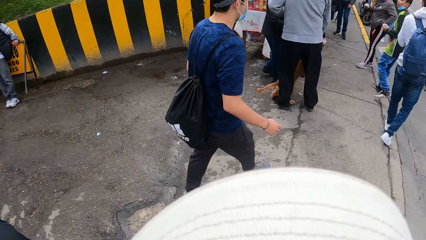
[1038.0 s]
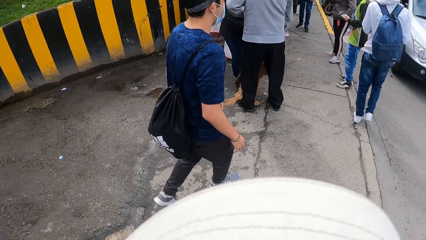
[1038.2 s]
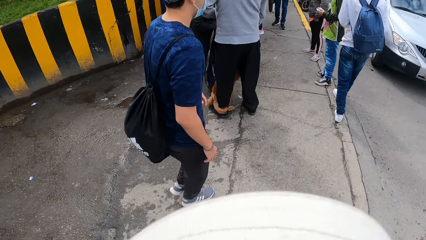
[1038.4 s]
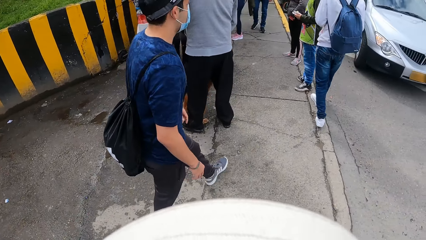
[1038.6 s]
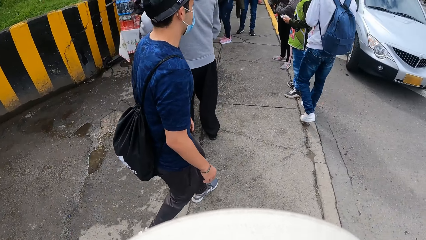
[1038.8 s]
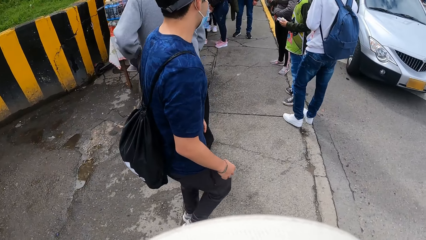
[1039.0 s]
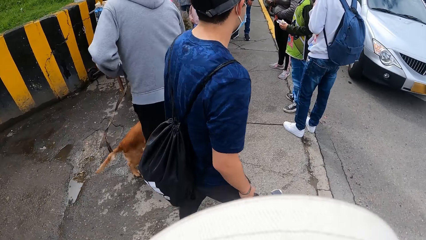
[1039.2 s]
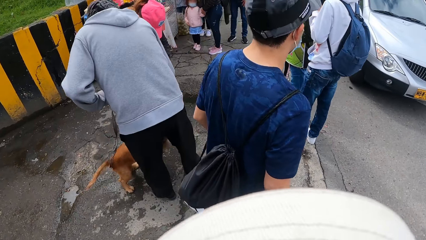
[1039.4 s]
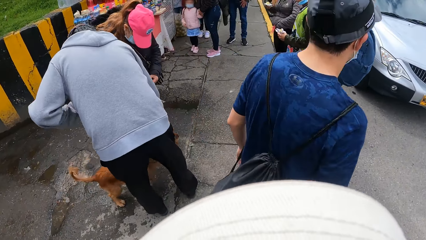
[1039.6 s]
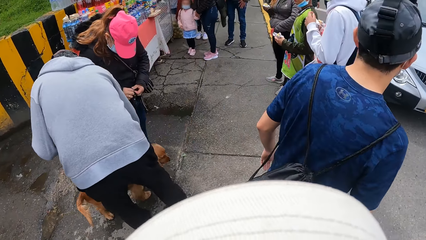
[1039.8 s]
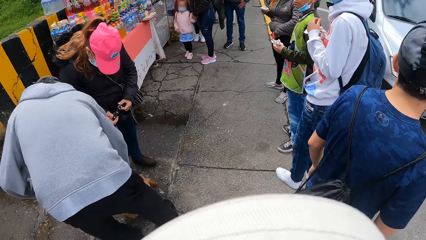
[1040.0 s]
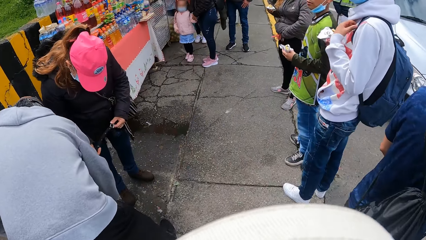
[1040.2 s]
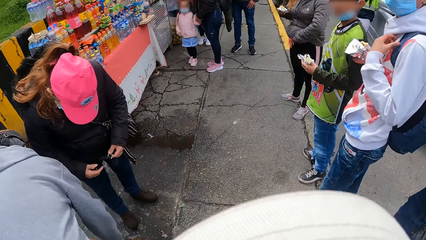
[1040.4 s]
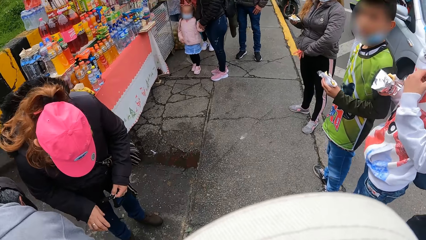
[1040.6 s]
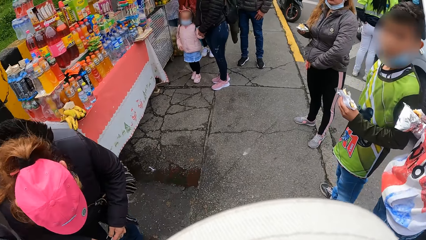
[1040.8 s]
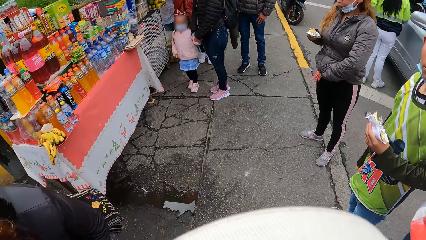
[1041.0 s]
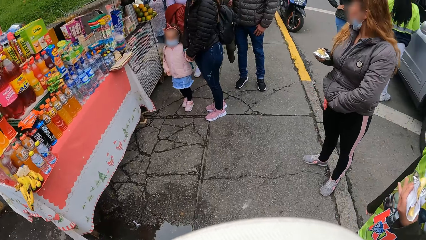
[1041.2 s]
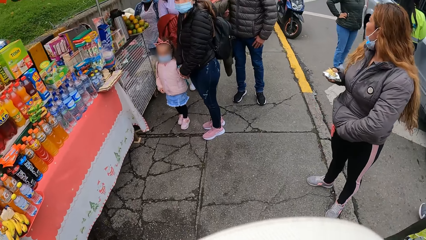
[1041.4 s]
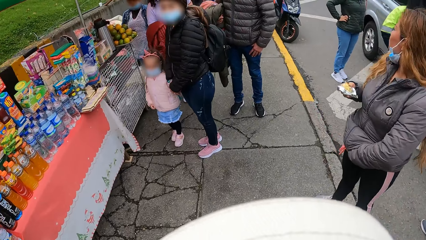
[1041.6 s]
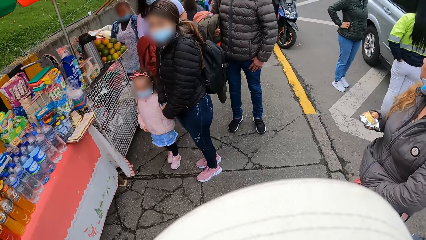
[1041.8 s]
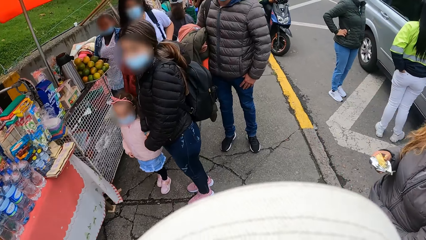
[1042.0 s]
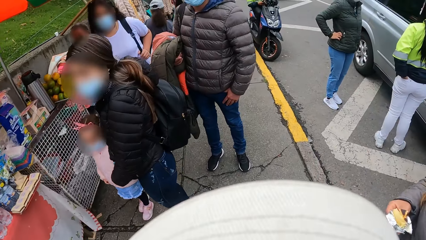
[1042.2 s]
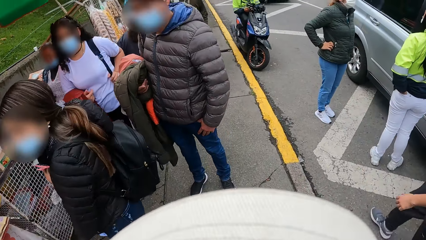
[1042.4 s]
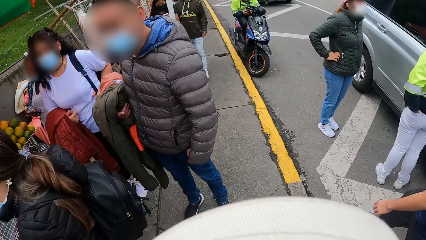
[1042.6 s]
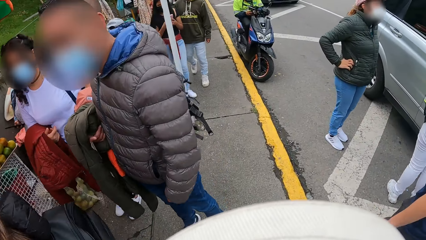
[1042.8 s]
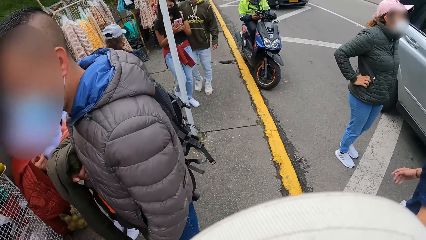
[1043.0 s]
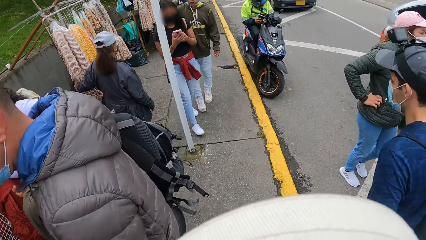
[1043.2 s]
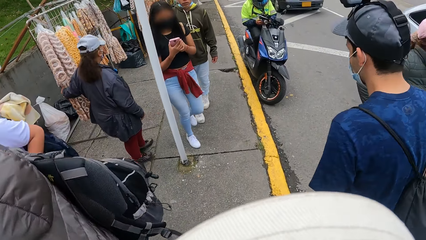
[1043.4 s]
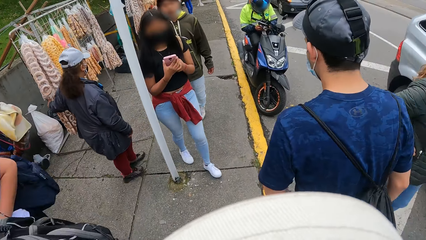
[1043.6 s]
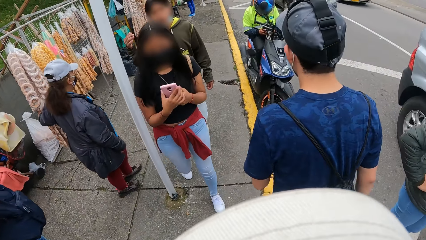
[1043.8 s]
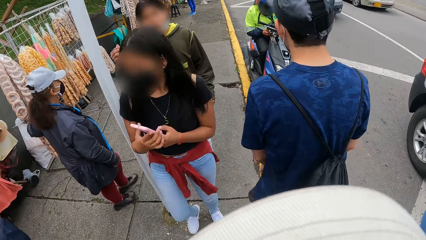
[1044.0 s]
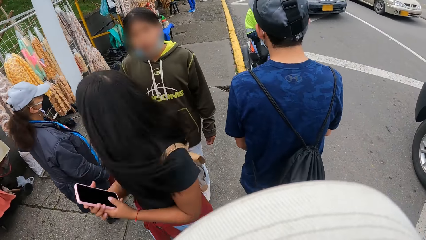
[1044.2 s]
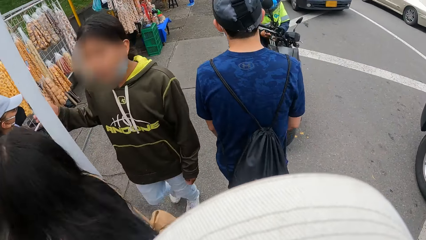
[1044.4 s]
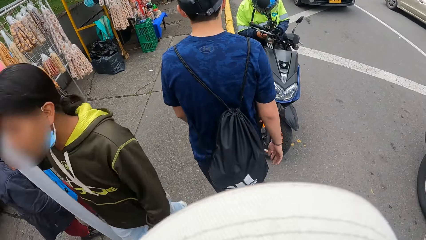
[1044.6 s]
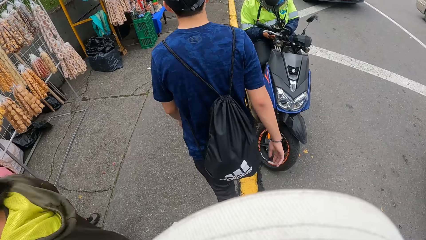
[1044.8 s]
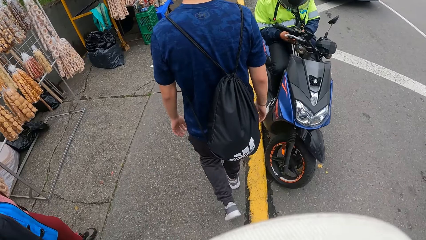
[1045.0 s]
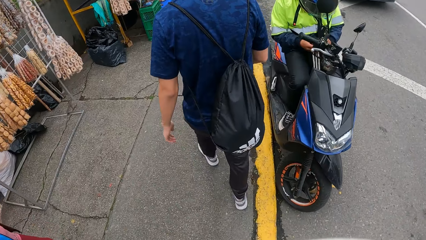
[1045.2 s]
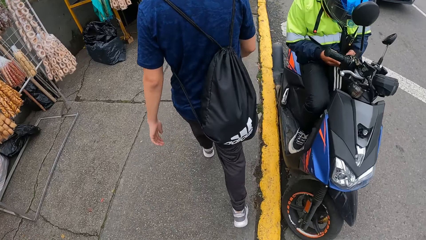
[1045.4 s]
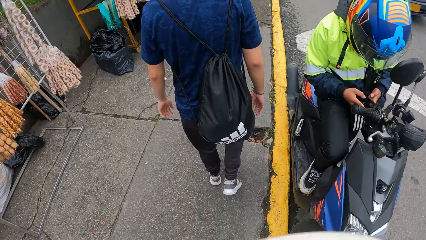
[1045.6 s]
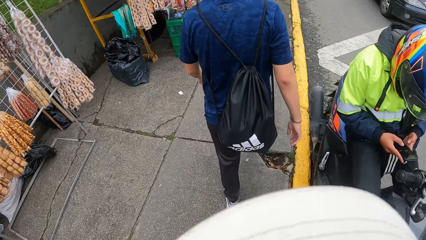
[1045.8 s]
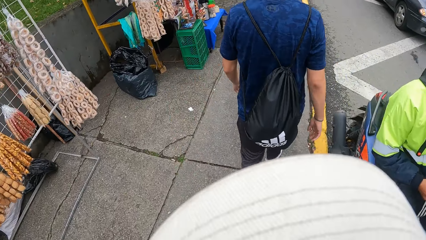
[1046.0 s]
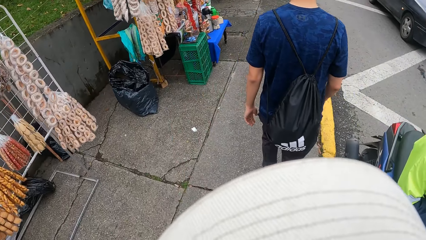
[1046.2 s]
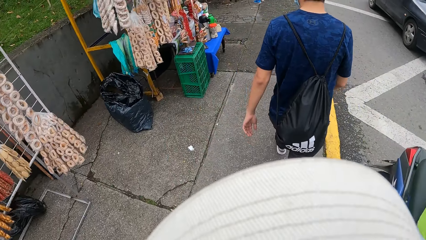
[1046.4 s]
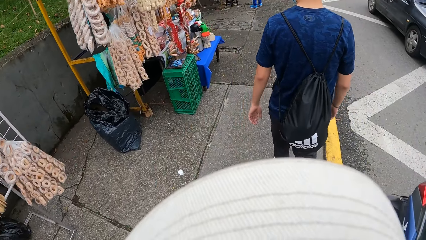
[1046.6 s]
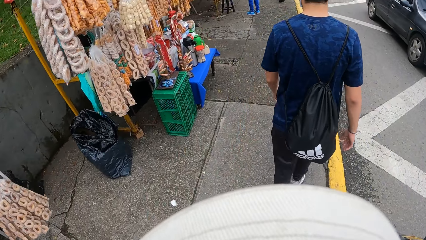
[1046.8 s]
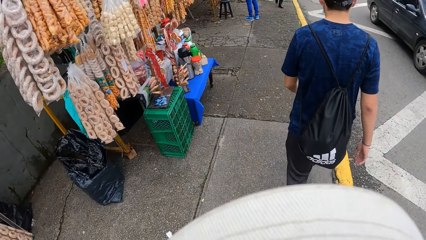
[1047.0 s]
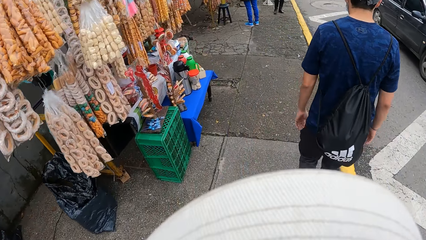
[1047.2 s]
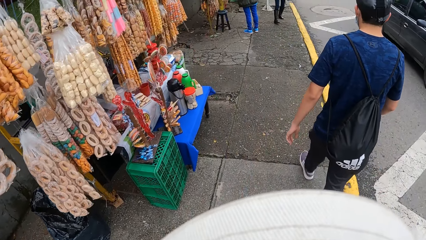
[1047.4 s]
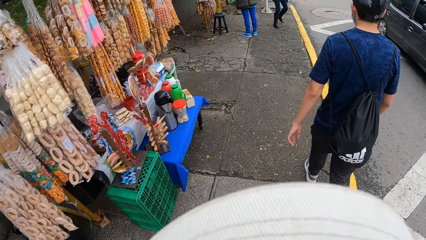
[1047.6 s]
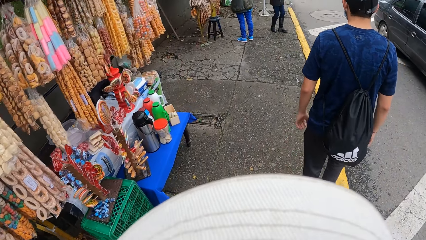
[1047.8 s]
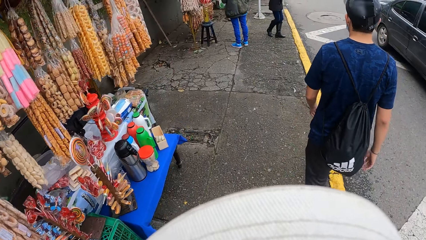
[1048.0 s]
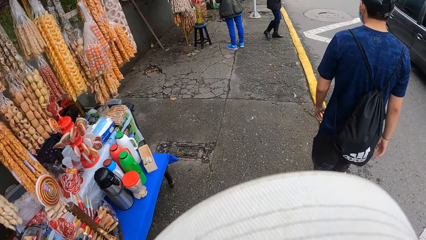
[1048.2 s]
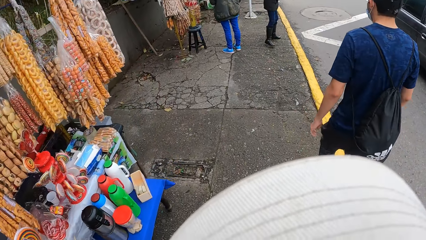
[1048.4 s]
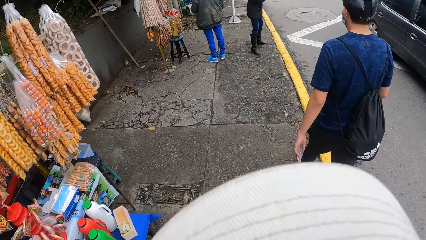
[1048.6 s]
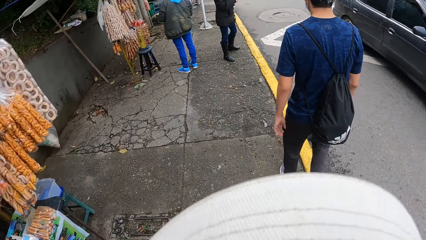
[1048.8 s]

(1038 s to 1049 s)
The camera wearer looks forward. The man walks in front of the camera wearer.

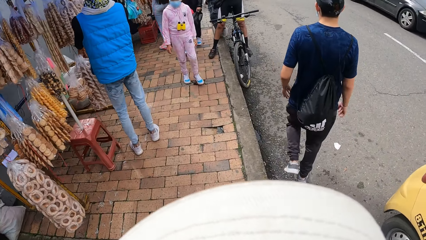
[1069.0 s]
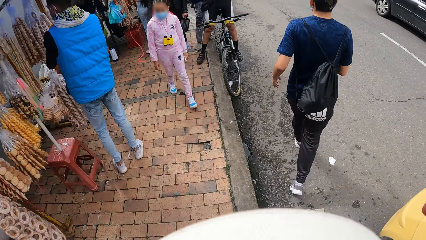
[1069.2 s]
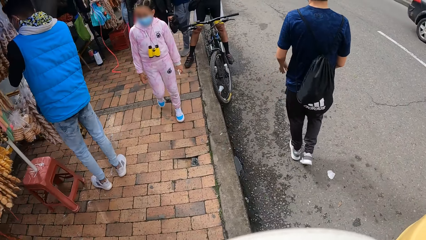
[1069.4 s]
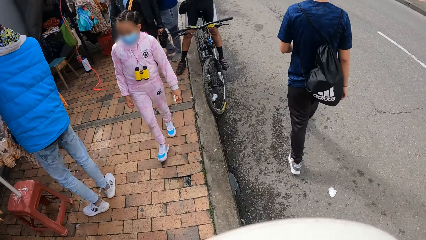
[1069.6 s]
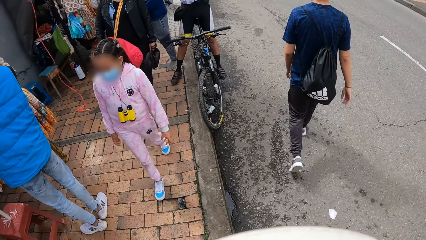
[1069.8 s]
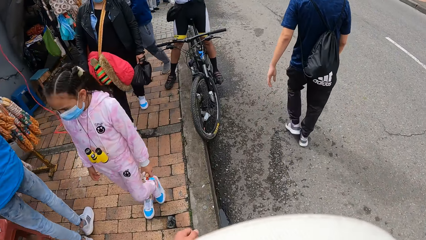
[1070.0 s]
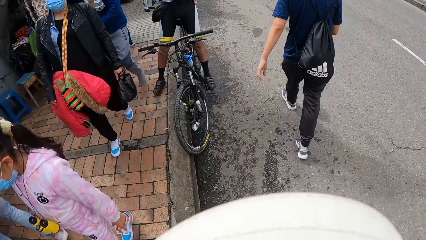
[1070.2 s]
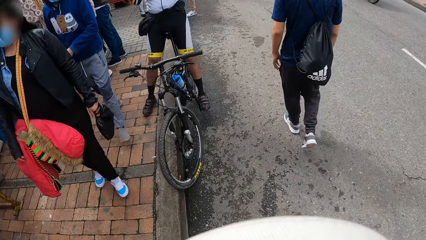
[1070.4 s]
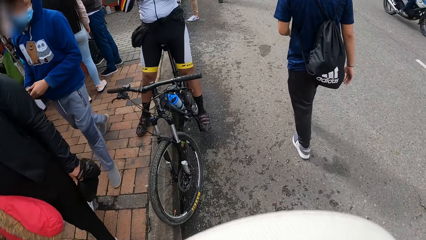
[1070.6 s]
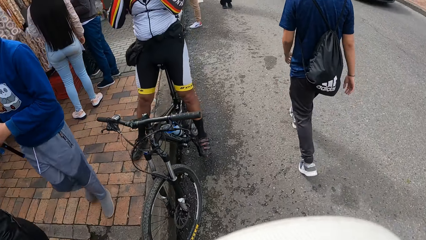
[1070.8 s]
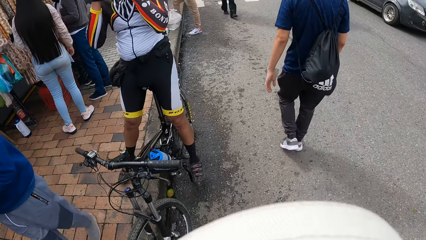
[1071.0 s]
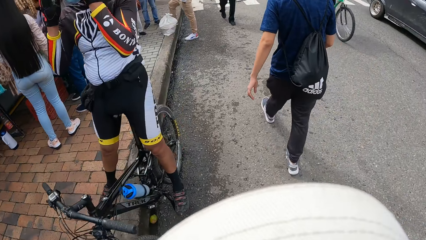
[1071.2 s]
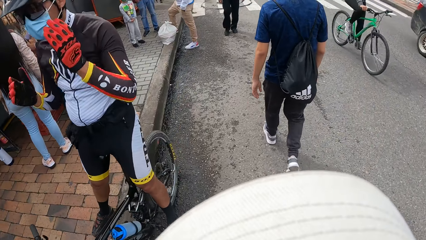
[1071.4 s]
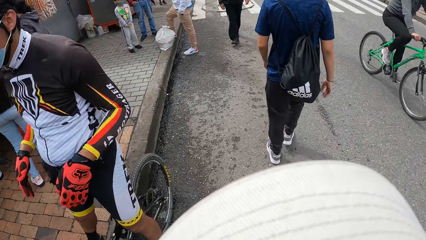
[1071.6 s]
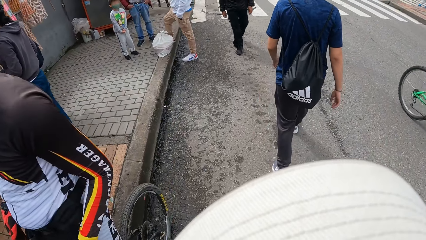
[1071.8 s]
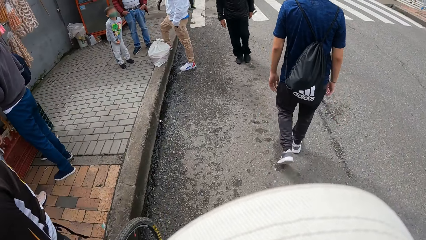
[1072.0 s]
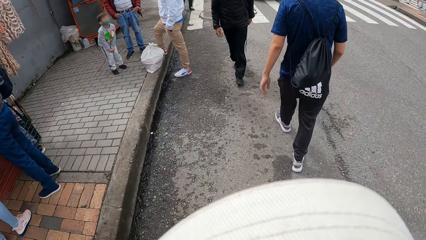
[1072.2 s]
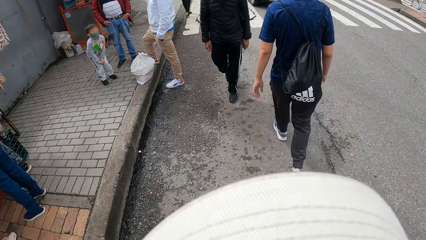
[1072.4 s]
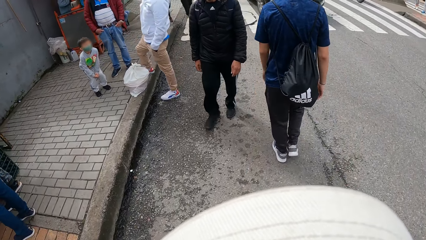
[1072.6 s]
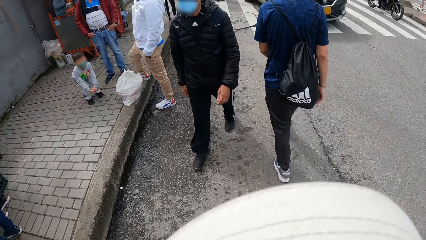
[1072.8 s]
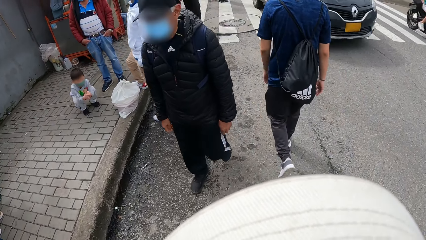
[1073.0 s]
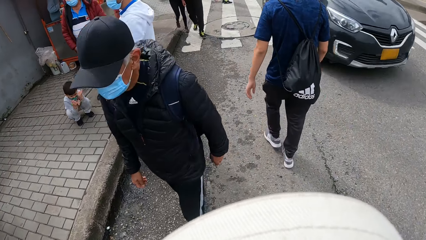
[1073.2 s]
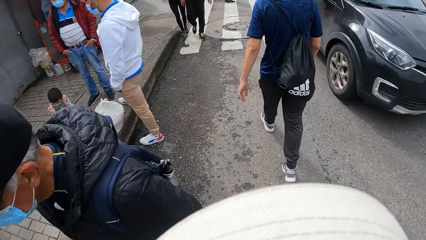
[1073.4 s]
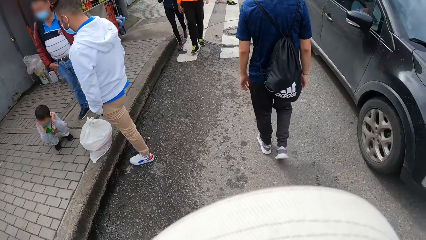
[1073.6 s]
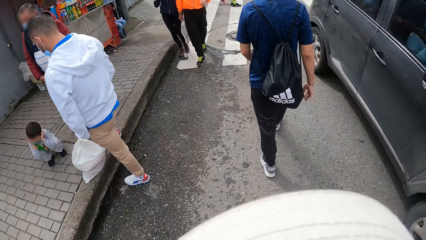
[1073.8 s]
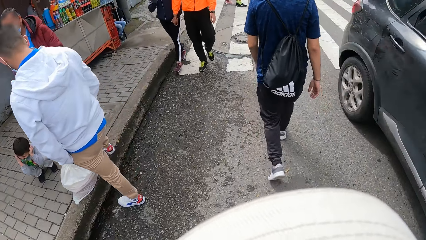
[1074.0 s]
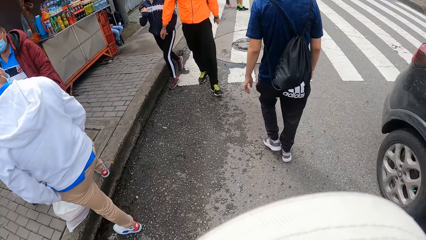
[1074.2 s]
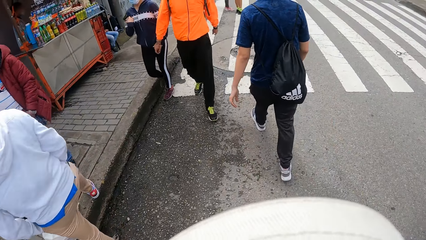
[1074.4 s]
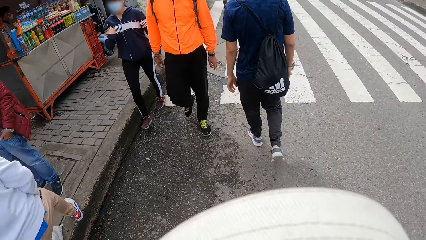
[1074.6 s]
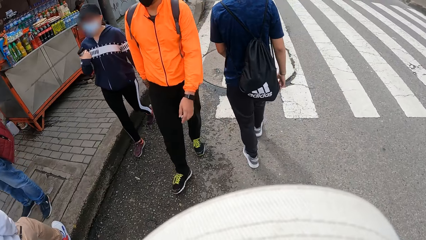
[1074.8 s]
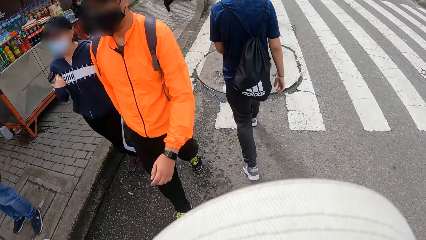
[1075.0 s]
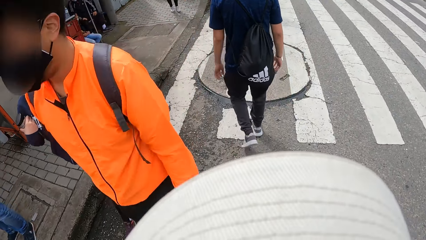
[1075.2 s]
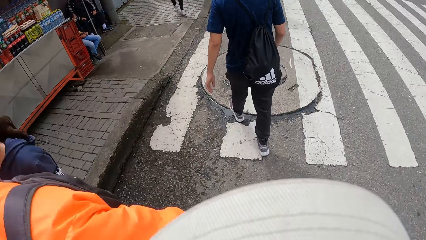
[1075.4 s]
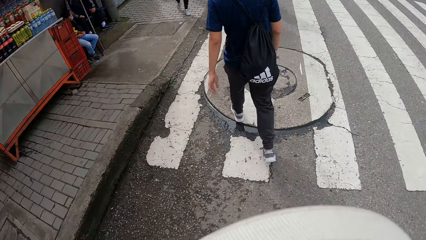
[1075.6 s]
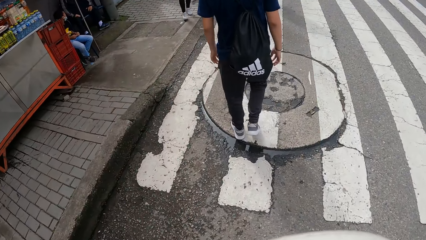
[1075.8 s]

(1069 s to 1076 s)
The camera wearer walks on the road.
